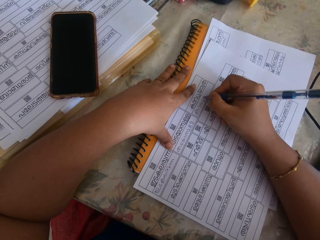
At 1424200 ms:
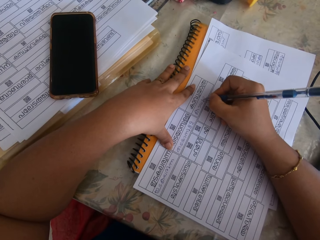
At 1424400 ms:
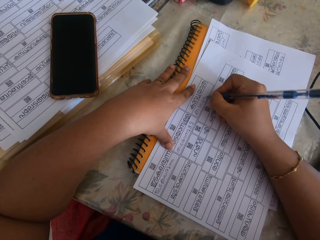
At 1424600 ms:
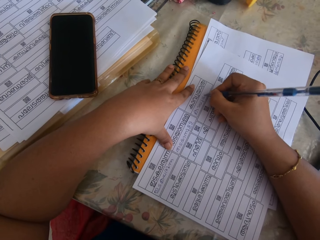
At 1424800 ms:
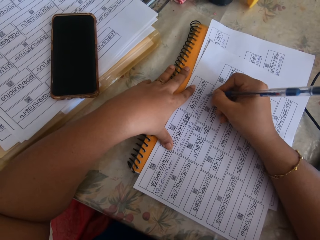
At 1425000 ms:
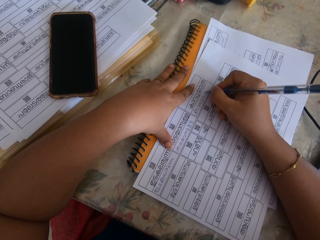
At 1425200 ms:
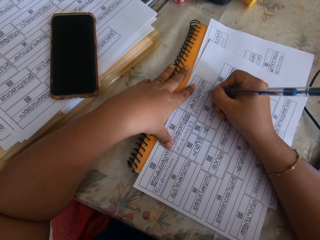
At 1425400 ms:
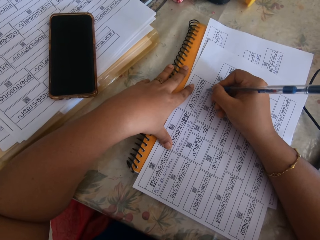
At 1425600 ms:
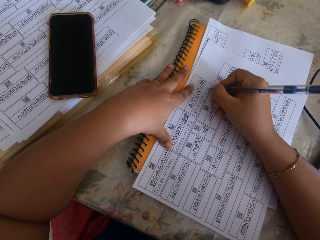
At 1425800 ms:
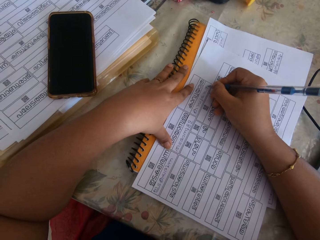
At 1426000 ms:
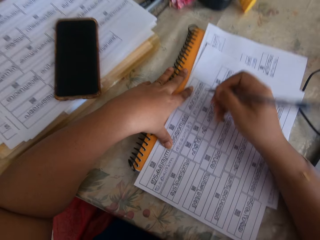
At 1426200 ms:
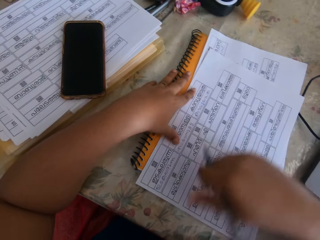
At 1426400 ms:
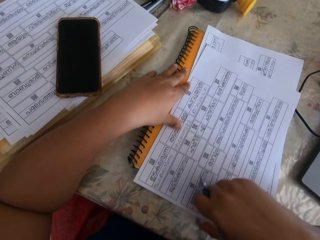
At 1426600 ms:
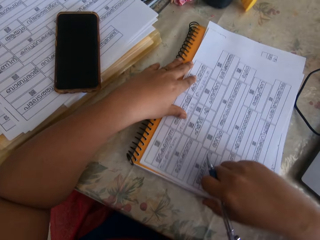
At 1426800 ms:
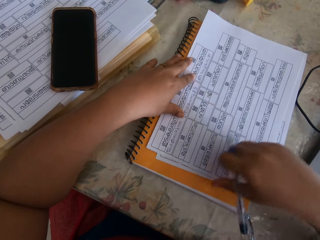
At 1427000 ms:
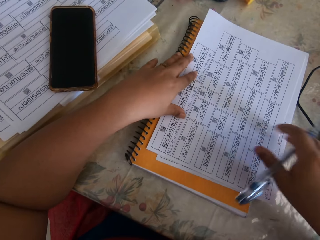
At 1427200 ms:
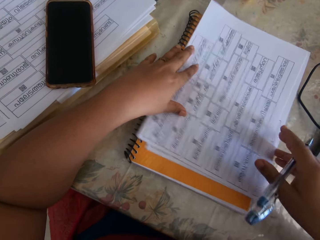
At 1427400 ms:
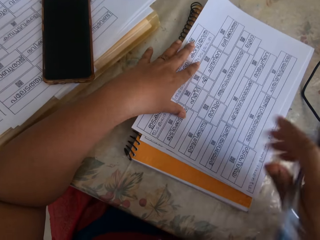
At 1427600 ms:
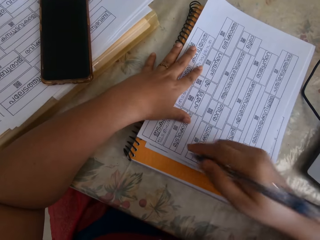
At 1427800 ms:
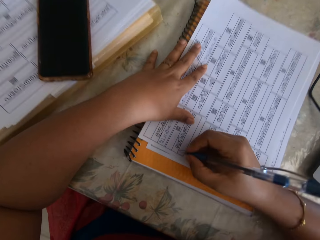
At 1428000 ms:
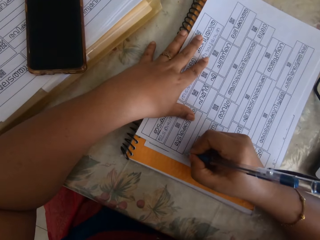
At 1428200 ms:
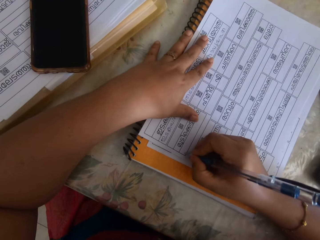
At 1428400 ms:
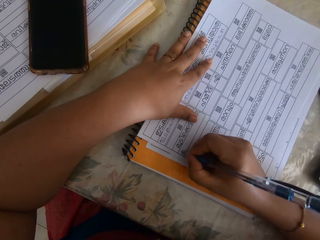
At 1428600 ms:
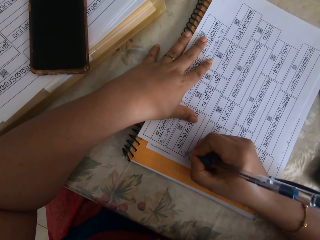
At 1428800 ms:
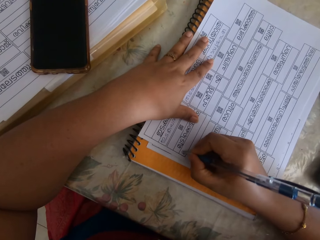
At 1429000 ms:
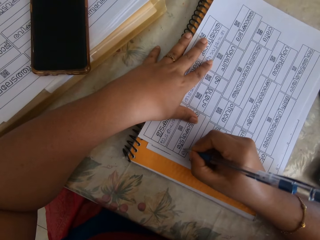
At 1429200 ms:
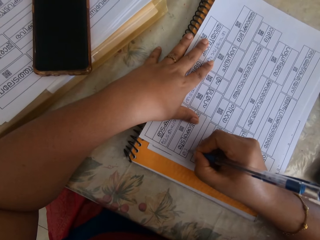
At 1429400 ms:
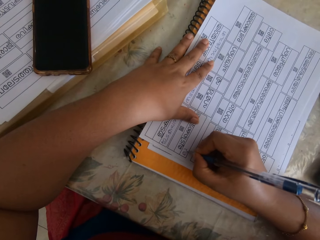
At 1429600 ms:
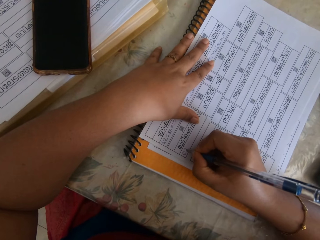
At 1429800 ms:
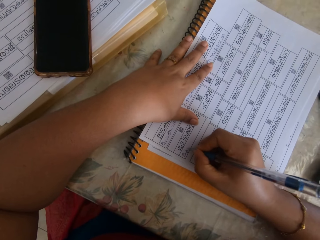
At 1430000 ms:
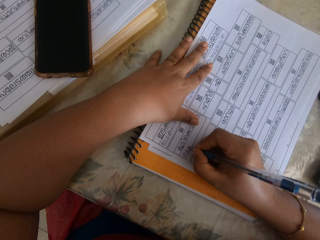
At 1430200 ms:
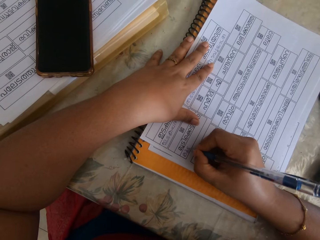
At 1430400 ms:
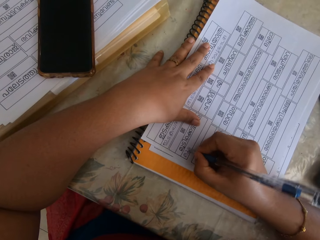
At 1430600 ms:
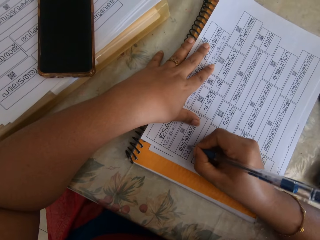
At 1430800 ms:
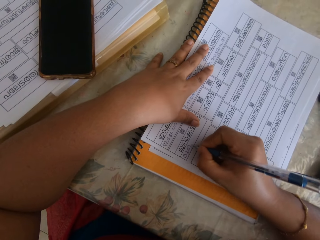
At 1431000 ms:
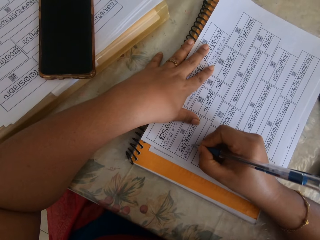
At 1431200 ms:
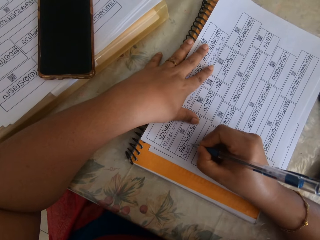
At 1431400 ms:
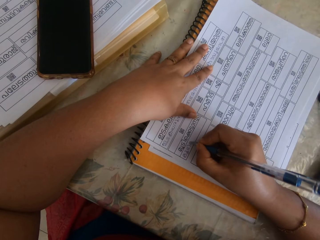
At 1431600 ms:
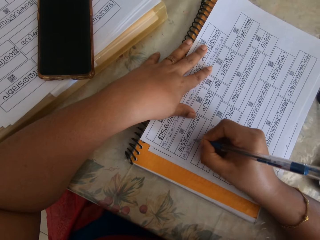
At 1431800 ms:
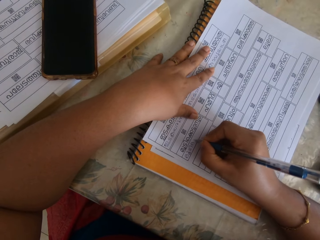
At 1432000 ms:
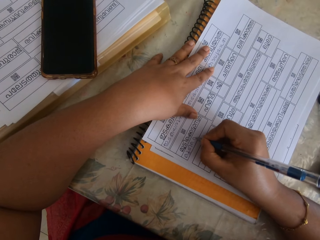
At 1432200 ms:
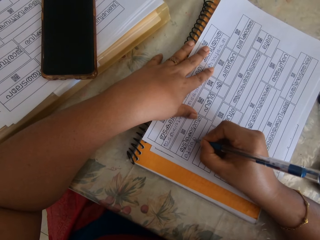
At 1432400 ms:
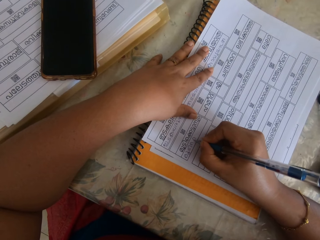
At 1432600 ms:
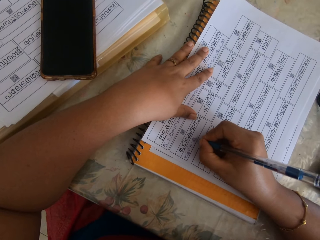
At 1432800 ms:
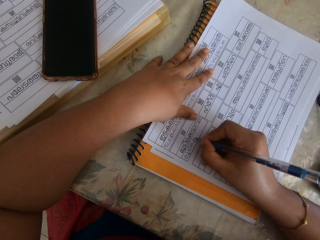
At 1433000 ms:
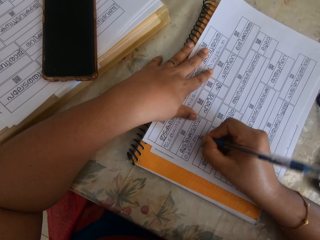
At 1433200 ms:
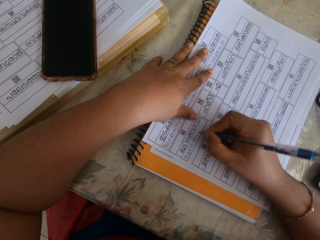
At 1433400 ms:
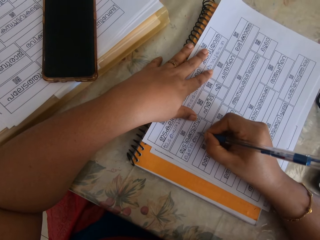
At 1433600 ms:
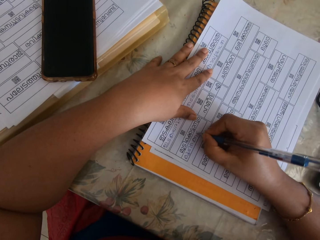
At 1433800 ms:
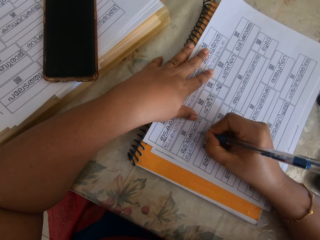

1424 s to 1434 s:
The camera wearer adjusts the sheet of paper. They write on the sheet of paper.

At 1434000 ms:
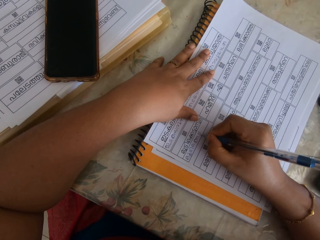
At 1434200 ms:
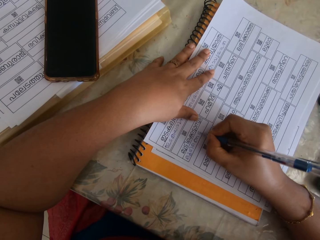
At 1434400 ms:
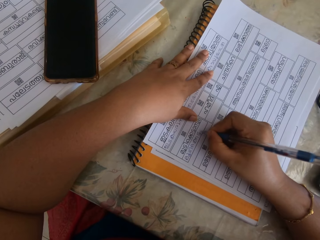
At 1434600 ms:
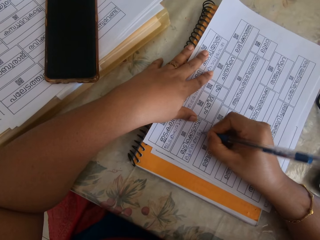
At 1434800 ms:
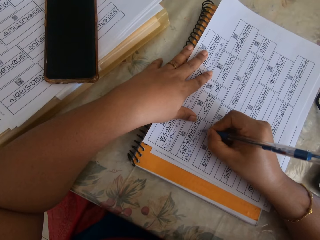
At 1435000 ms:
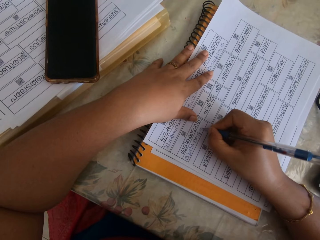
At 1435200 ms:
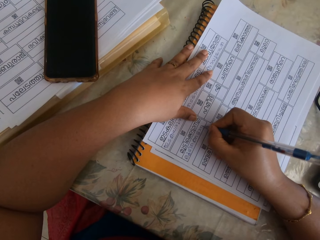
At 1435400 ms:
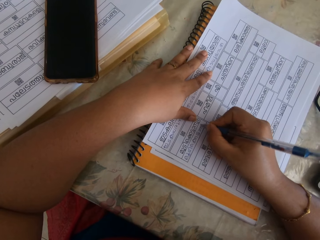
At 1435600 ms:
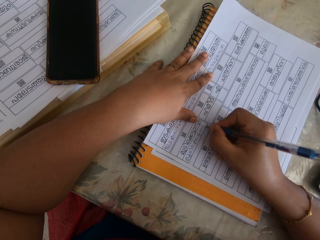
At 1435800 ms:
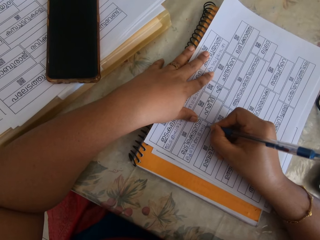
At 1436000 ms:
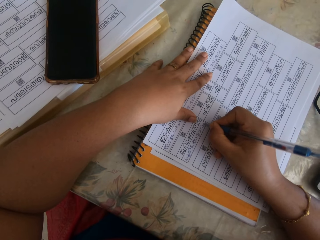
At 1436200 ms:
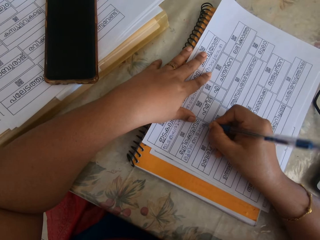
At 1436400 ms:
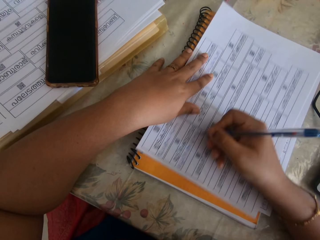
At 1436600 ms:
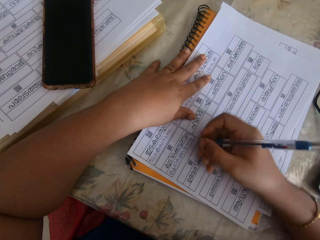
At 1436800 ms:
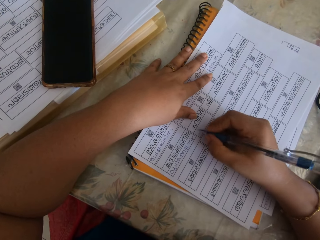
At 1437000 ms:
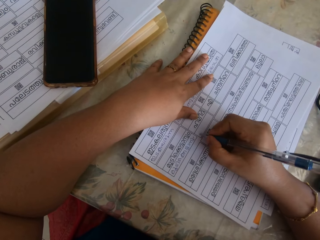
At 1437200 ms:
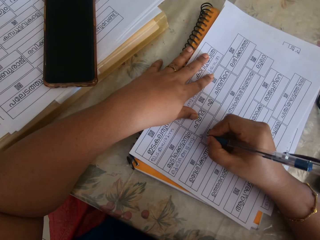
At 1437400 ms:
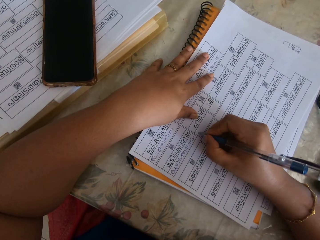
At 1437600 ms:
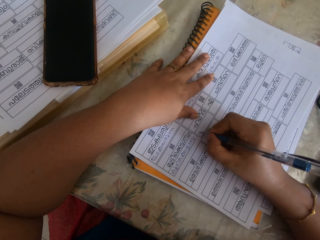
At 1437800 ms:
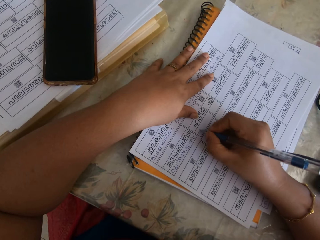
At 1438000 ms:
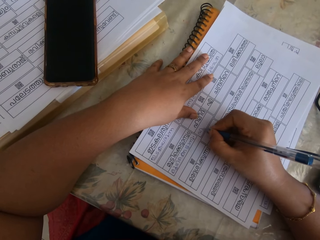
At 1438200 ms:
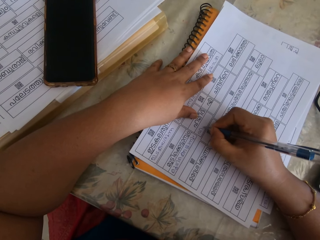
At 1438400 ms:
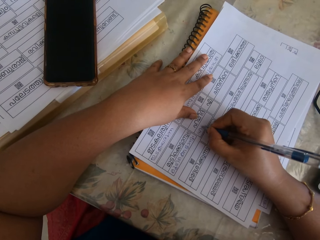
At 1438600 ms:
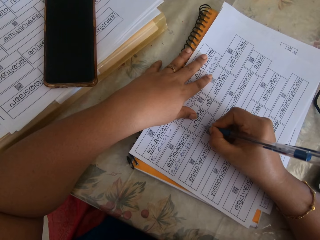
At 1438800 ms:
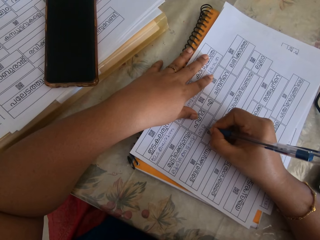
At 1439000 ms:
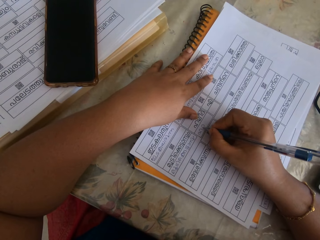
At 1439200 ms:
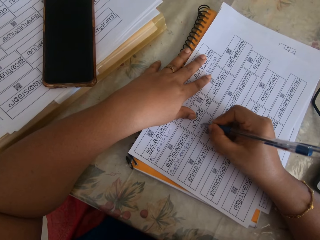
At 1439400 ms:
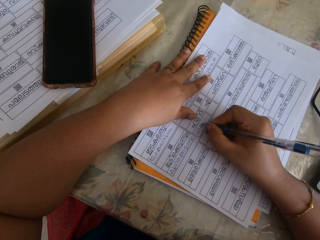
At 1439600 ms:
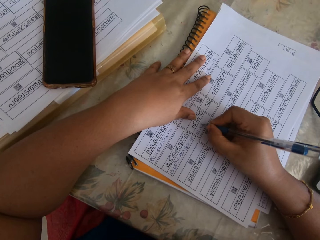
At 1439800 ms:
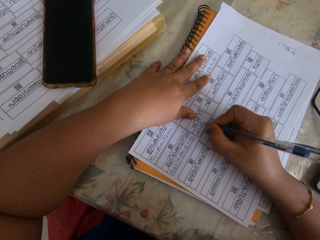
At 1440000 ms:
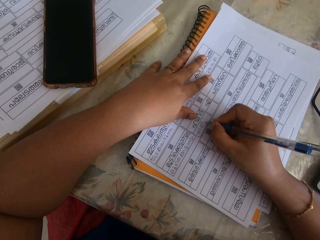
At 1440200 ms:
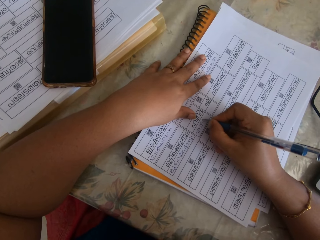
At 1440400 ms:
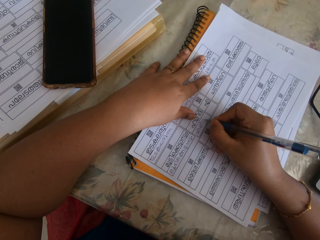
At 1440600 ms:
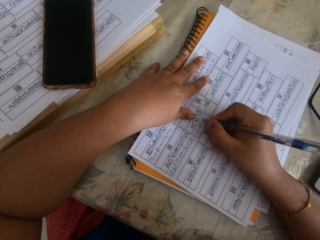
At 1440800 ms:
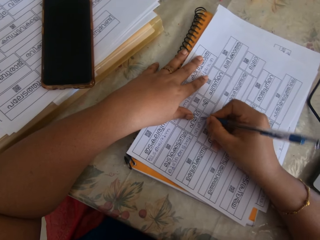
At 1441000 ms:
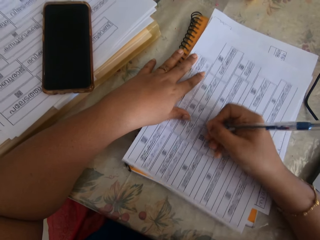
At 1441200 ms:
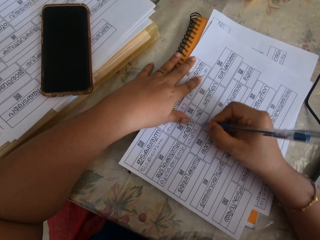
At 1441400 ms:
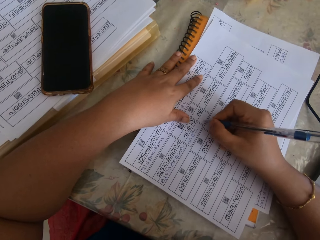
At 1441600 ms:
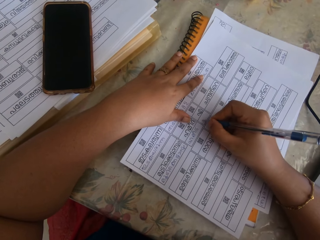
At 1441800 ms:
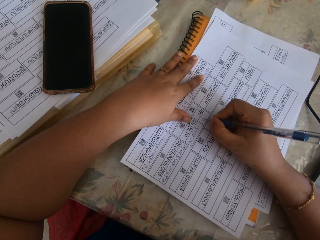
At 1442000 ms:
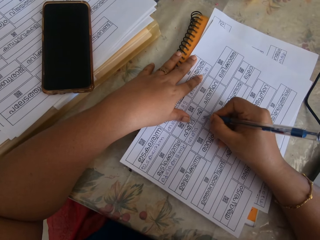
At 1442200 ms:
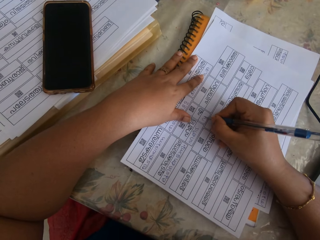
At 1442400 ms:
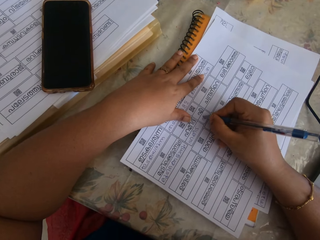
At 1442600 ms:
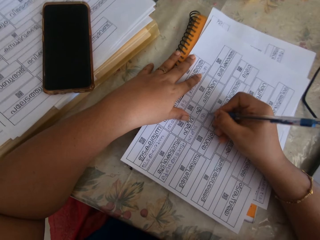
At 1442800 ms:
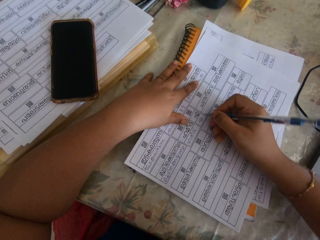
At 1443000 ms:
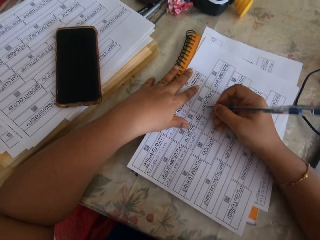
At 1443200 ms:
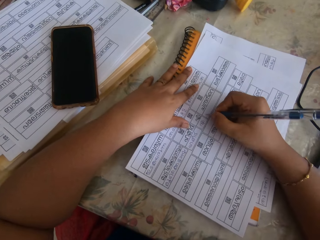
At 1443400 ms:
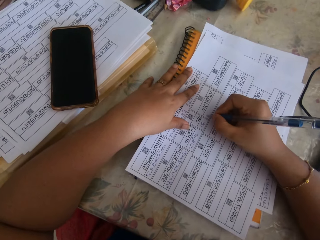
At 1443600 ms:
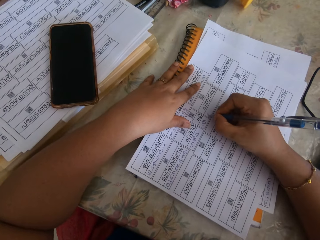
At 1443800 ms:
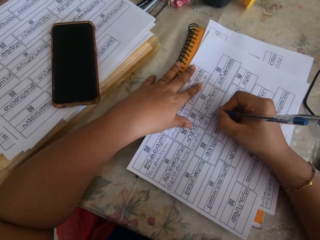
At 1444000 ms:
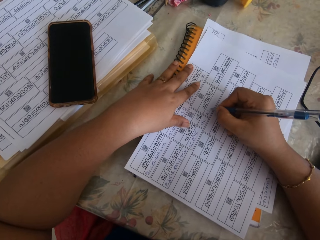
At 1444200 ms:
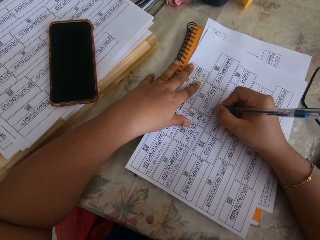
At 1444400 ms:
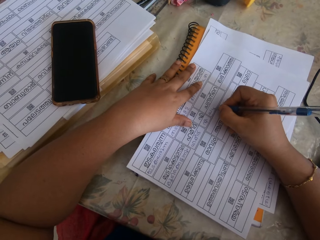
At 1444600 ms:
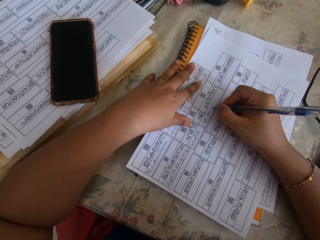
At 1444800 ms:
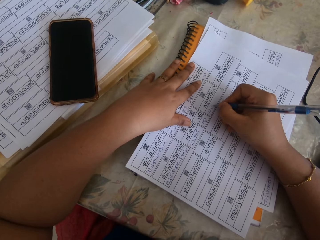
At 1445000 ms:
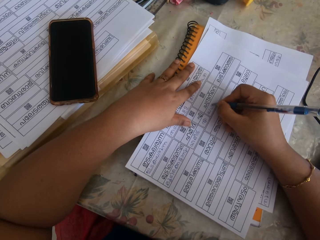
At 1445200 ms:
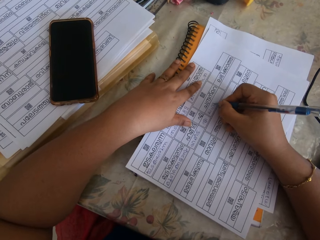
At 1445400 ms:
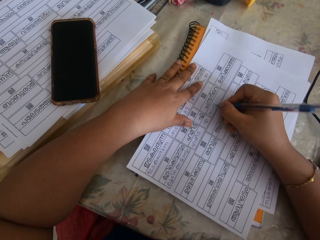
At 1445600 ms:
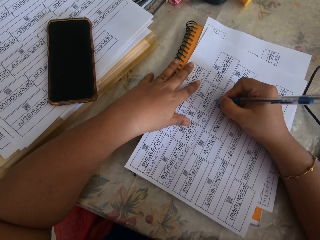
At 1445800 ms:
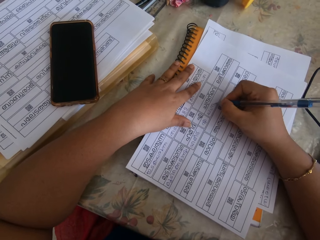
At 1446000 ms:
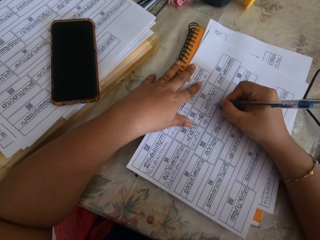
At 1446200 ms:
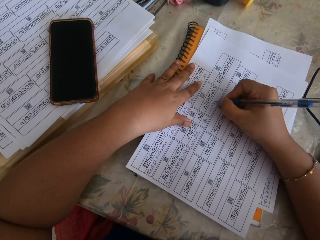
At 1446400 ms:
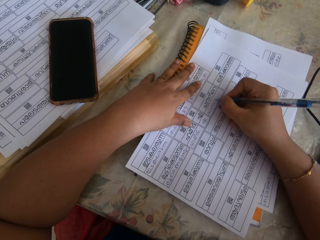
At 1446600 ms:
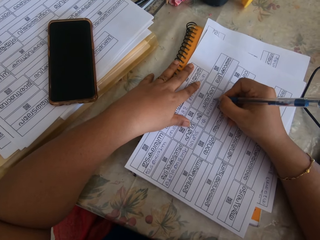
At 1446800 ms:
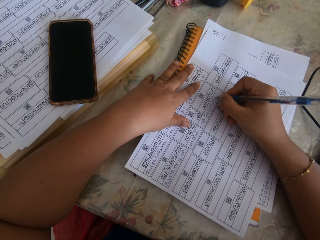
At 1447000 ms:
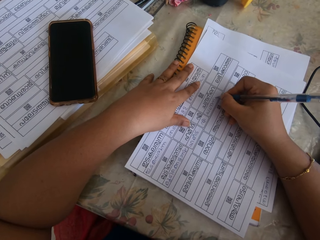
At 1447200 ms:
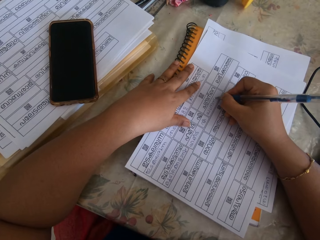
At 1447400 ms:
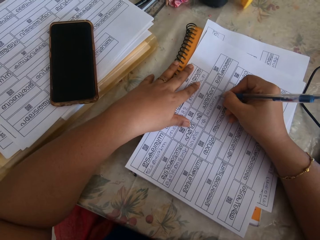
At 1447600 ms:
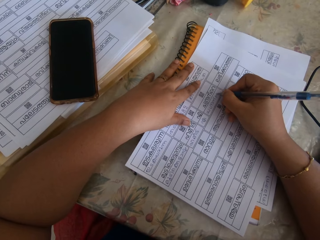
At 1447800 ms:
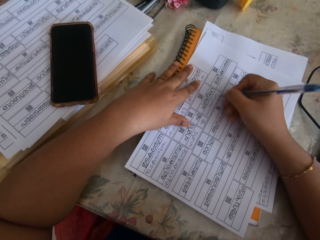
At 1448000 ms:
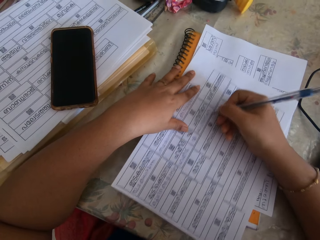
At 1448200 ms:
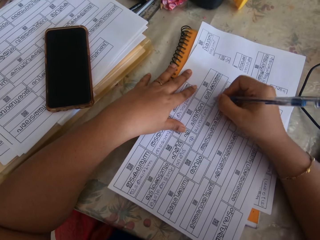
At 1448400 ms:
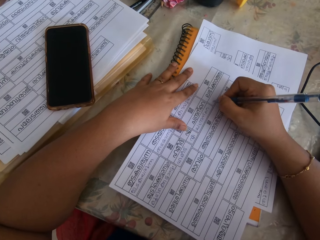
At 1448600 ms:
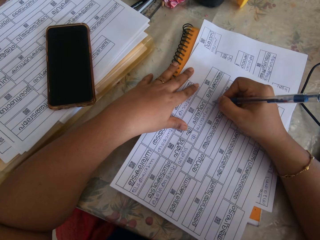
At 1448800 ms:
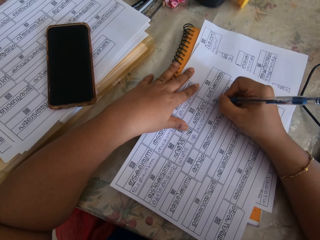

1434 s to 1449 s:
The camera wearer adjusts the sheet of paper.
